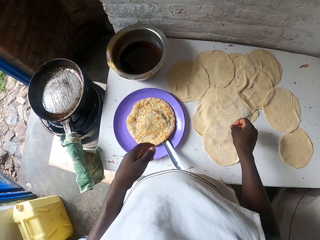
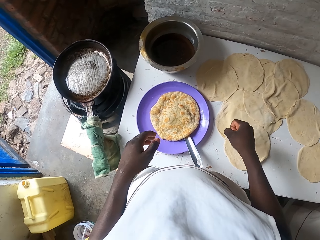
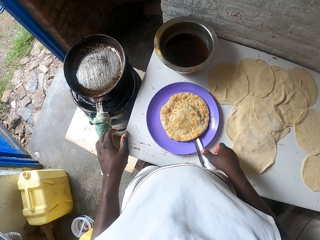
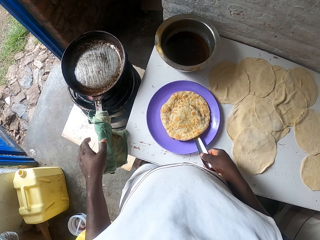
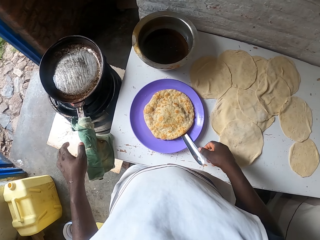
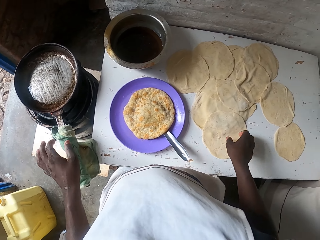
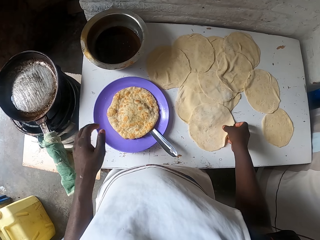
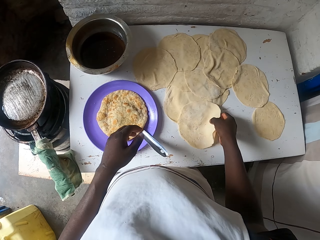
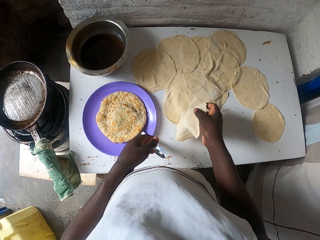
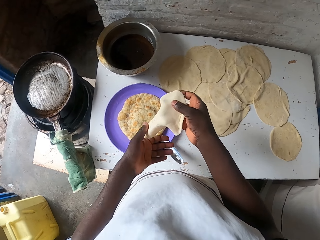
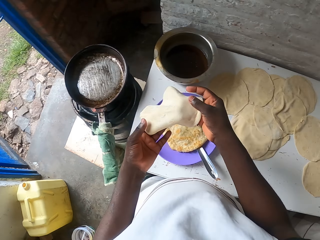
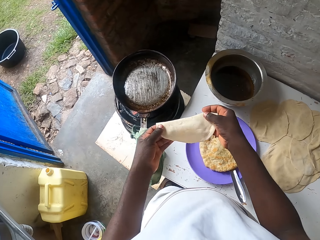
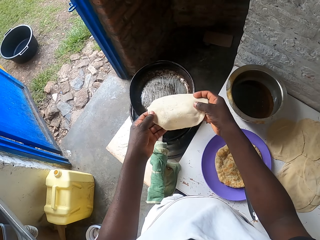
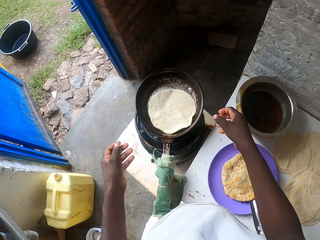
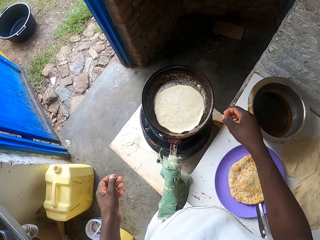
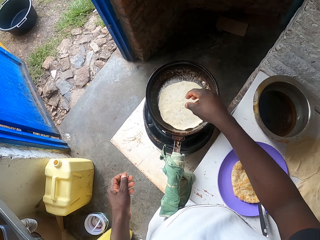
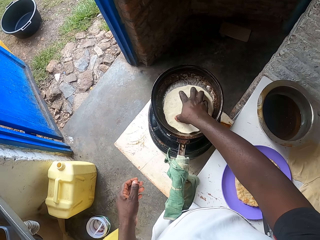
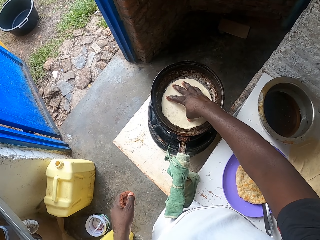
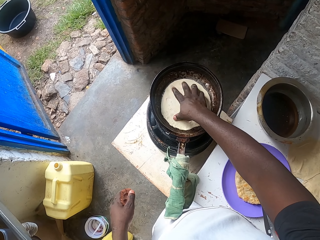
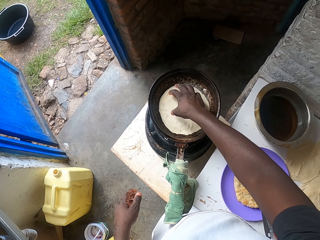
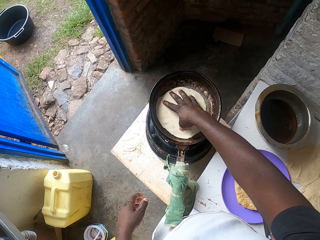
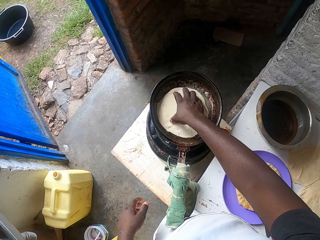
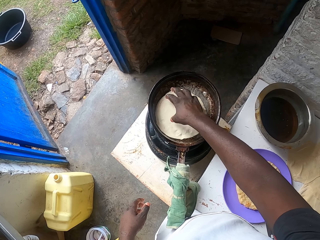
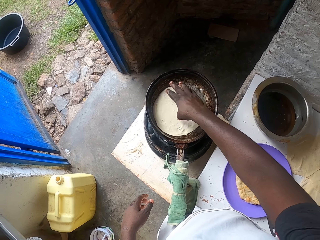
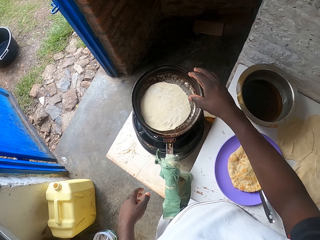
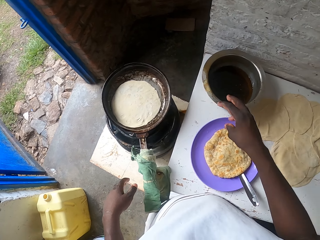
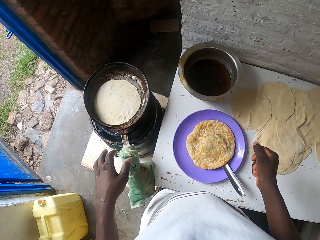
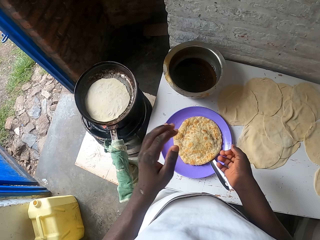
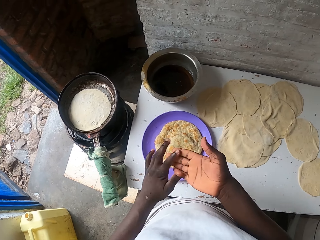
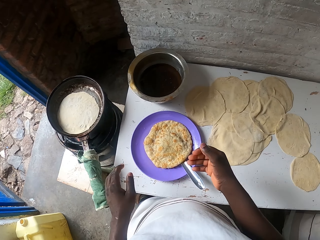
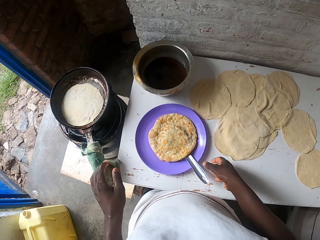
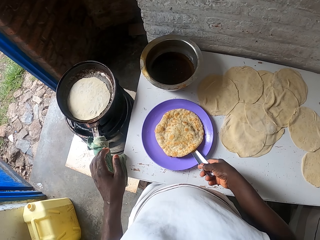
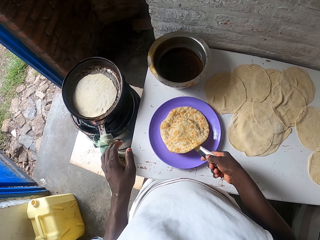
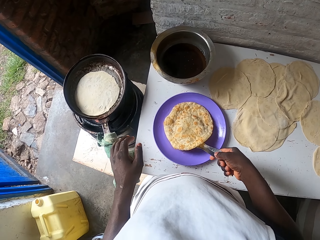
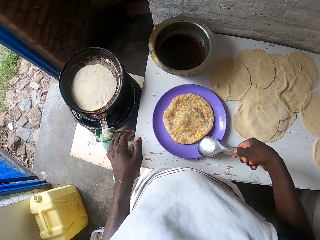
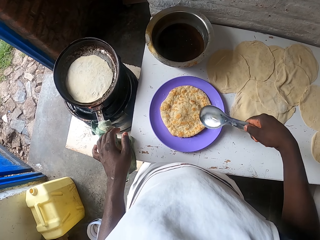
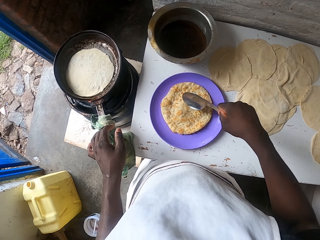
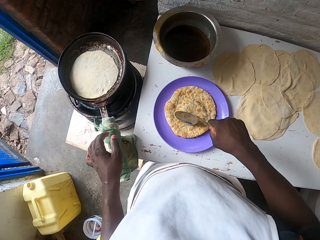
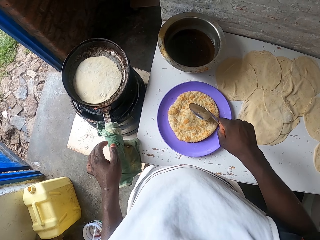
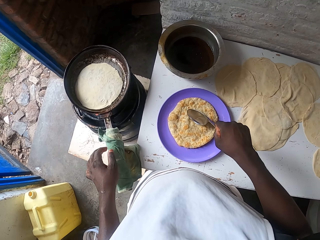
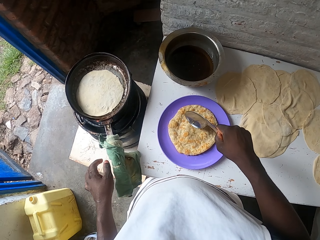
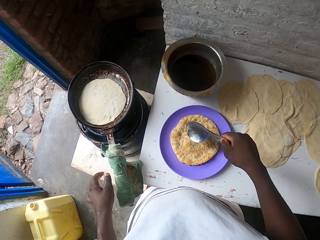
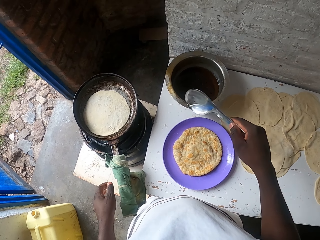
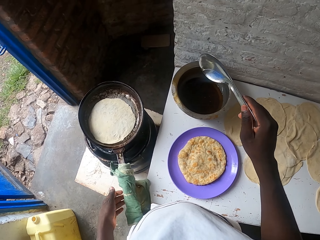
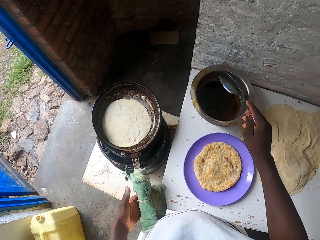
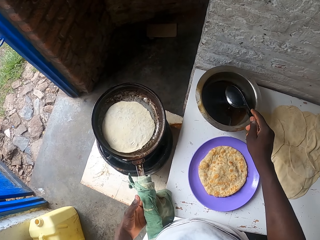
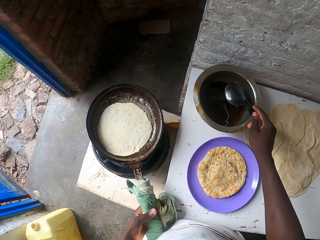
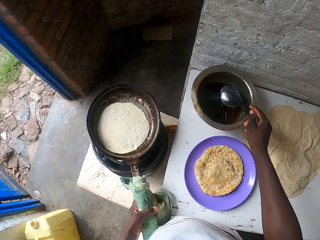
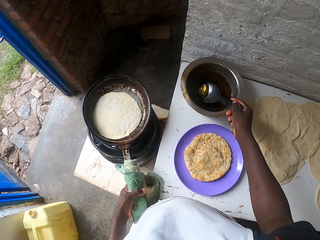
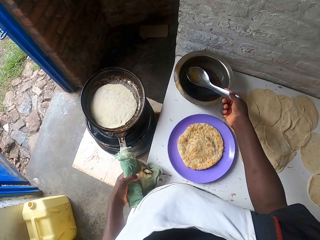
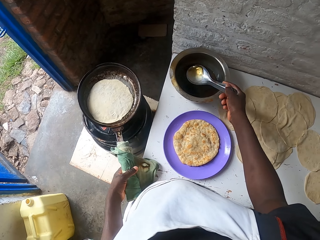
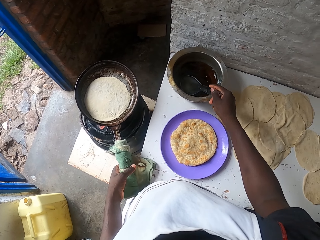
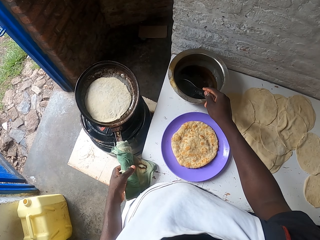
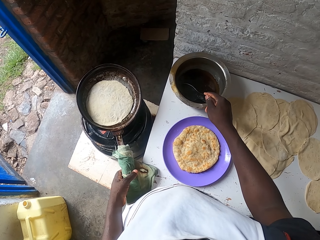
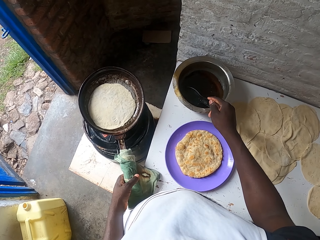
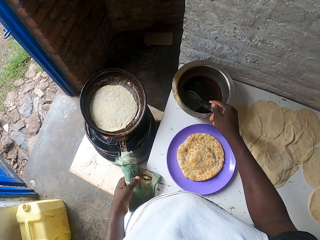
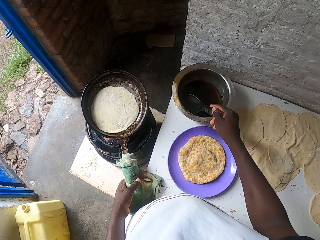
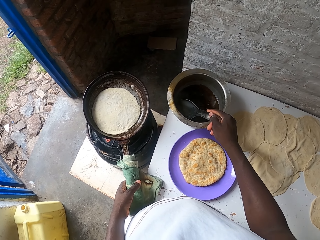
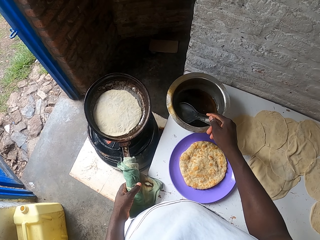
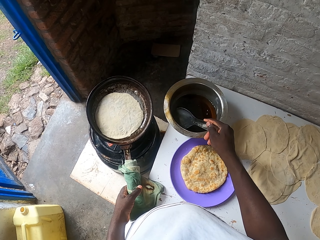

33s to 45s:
The camera wearer holds the spoon. They pick up the rolled dough. They put the chapati on the pan. They cook the chapati. They spin the chapati on the pan. They rub the hands. They pick up the serving spoon. They pour oil on the chapati. They scoop the oil with the serving spoon. They hold the pan handle.

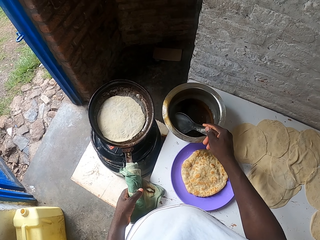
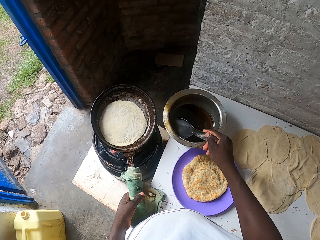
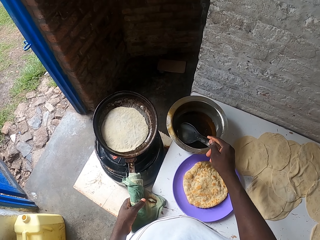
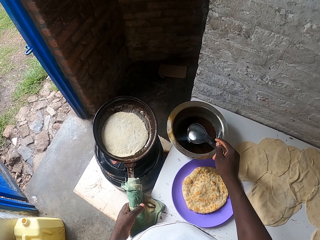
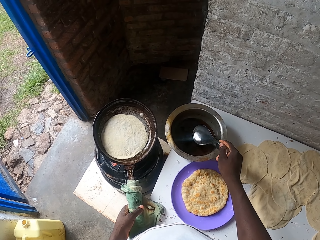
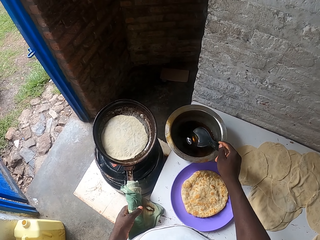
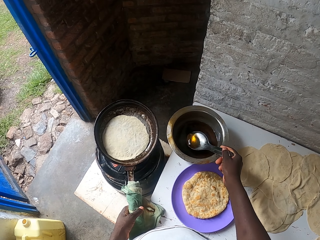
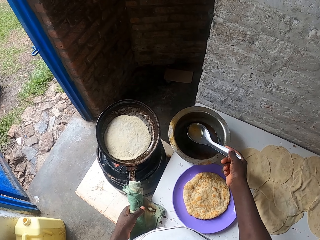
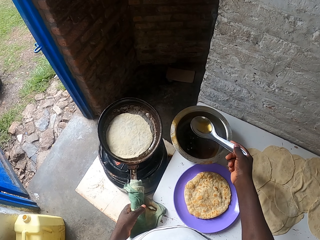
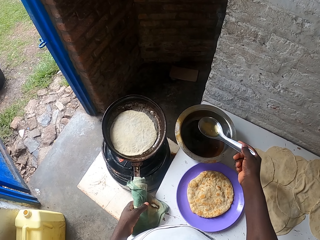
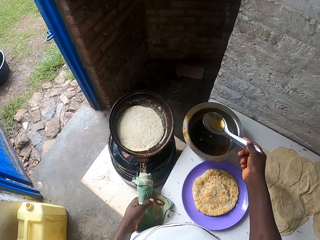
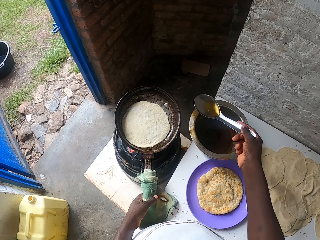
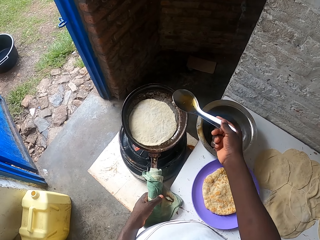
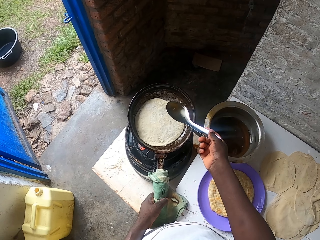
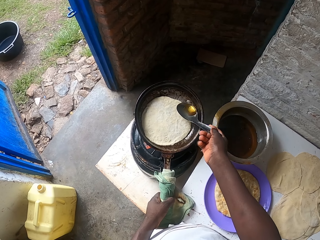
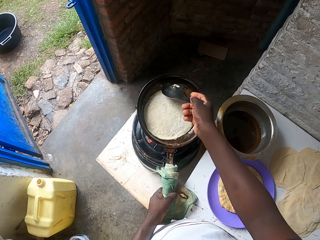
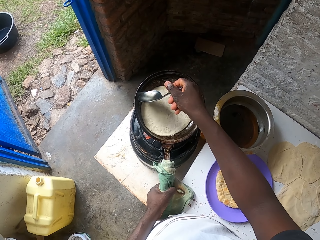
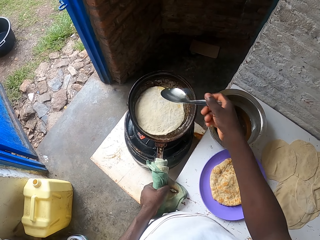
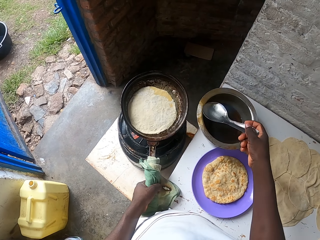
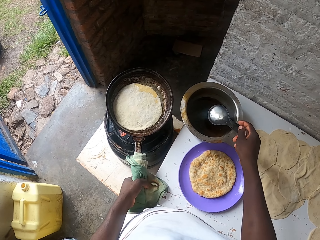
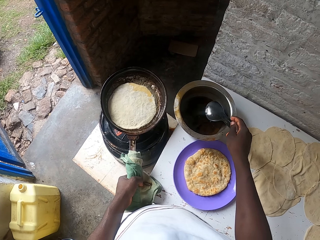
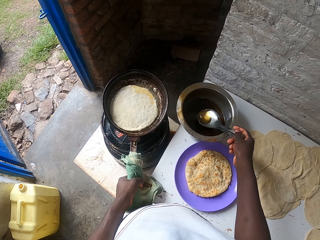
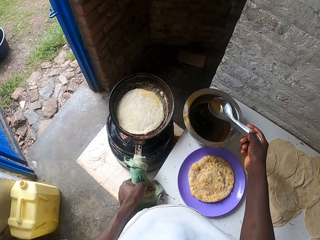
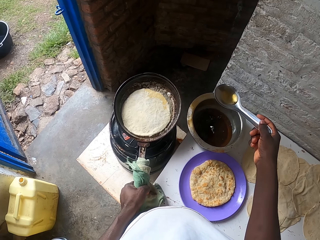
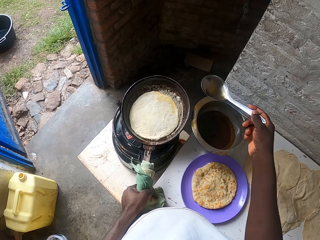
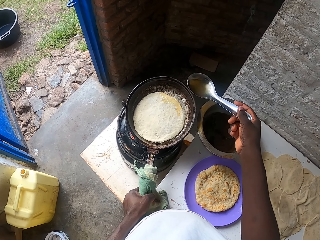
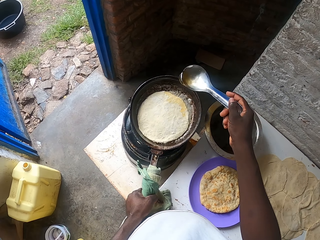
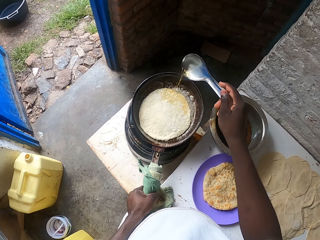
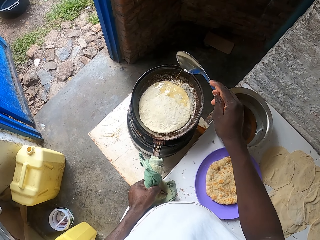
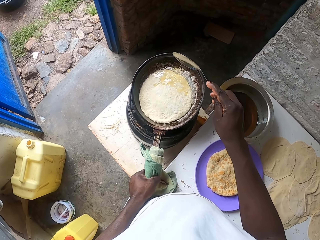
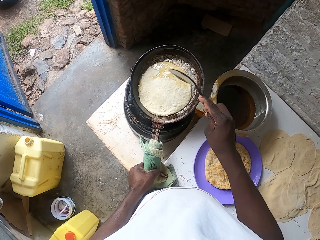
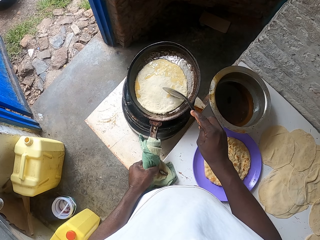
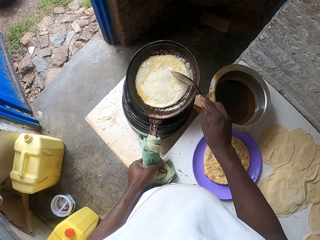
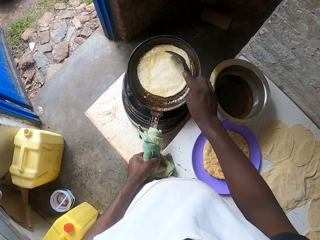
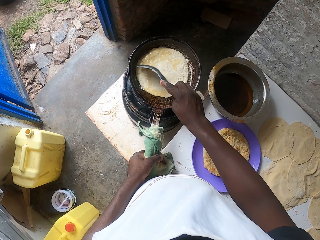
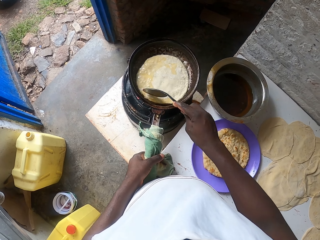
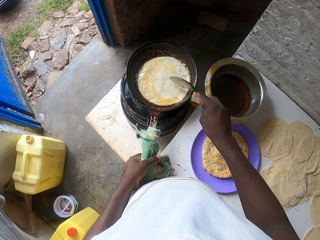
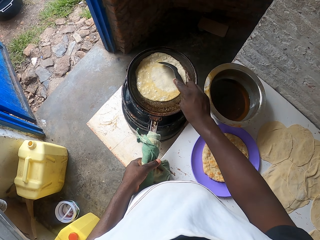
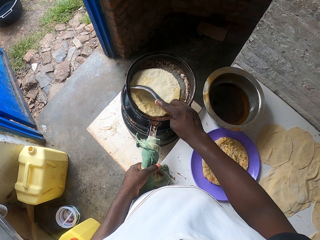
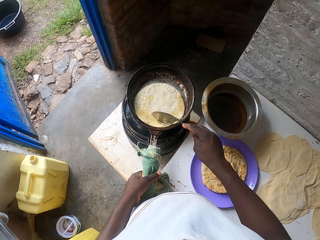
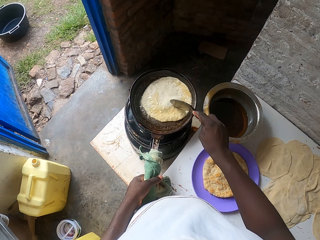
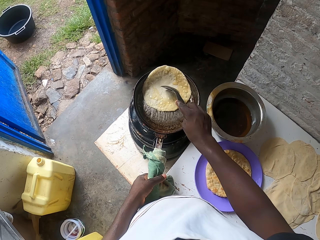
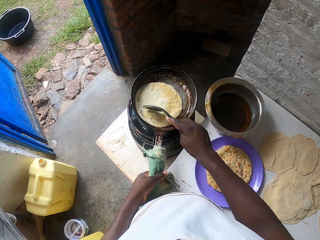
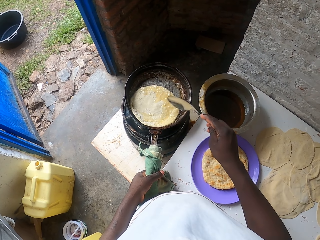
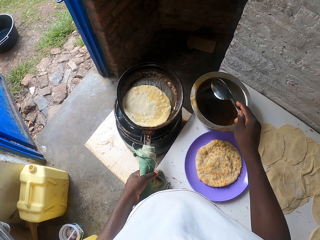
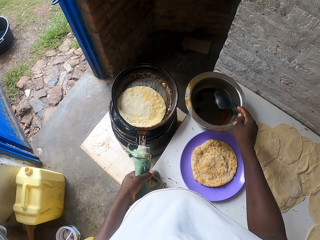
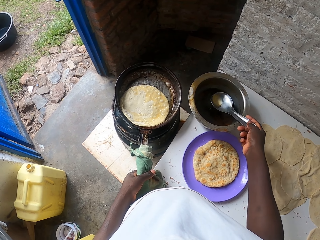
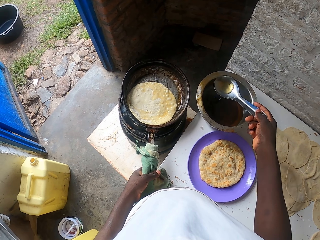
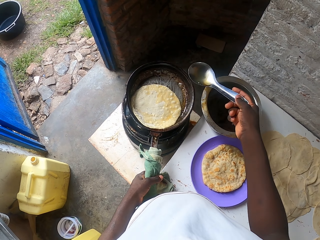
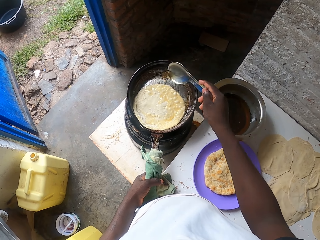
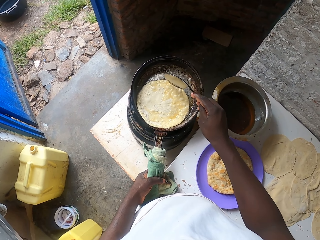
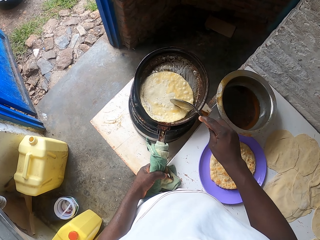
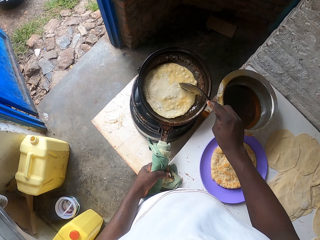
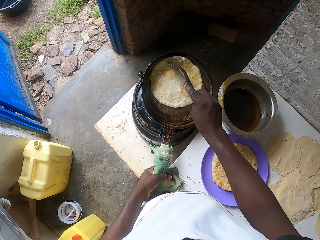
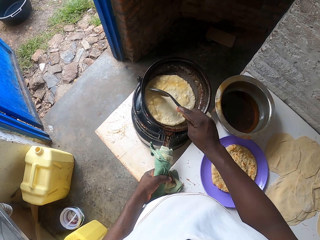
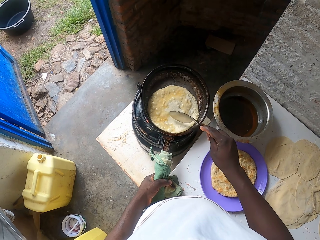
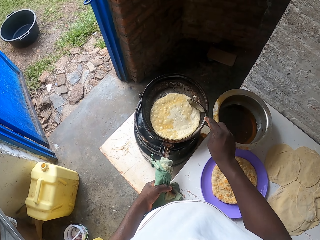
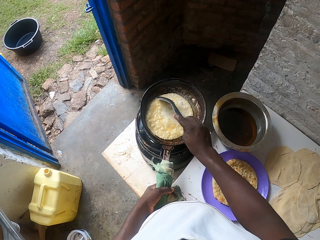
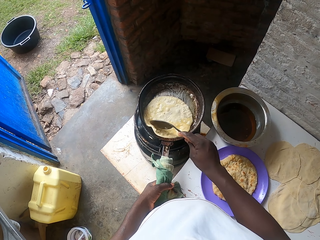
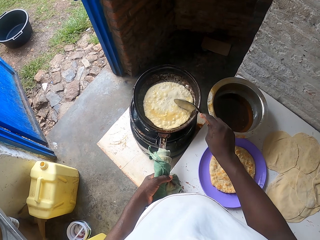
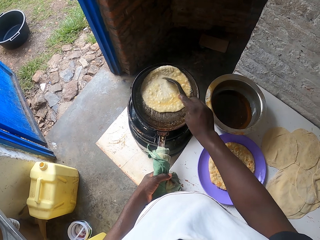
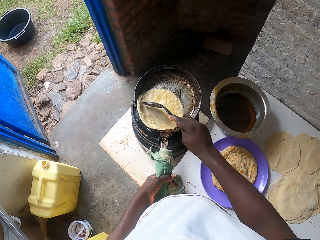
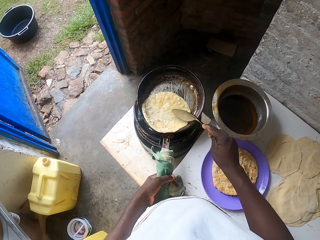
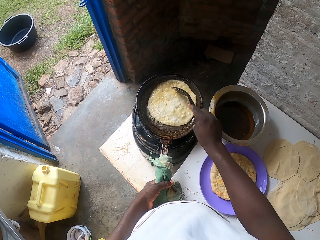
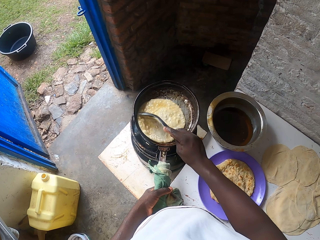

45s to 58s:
The camera wearer moves the pot closer on the table. They scoop cooking oil. They pour the cooking oil in the pan. They scoop the cooking oil. They add the cooking oil in the pan. They pick up the pan. They cook the chapati. They scoop the cooking oil. They add the cooking oil in the pan. They cook the chapati. They place the pan in the gas cooker.
